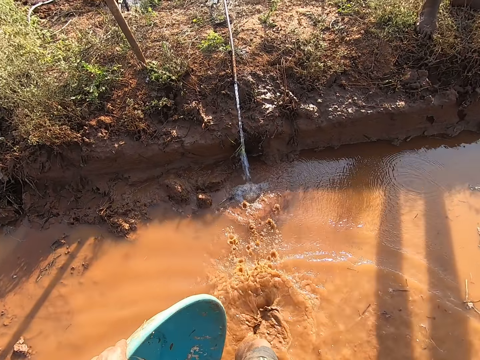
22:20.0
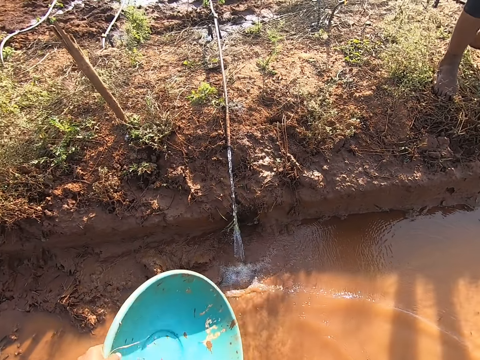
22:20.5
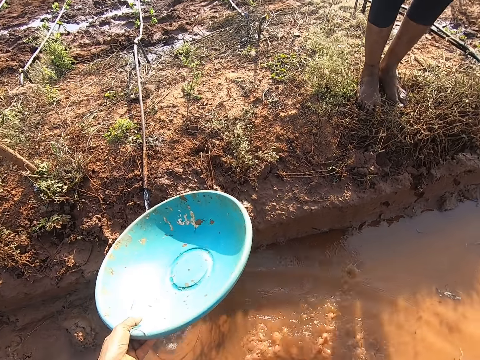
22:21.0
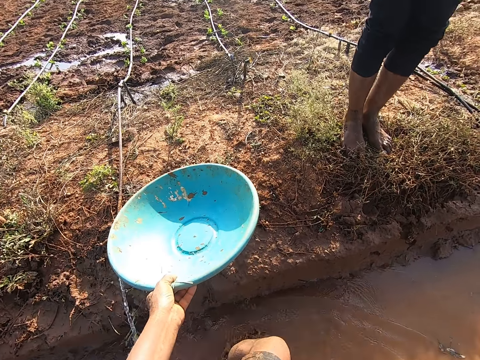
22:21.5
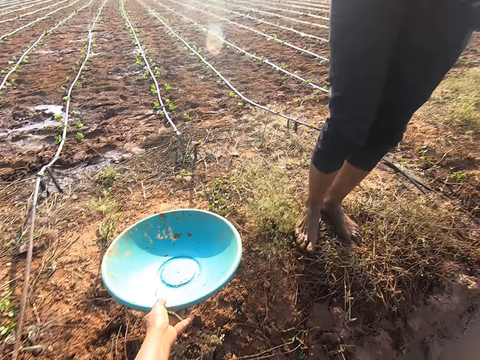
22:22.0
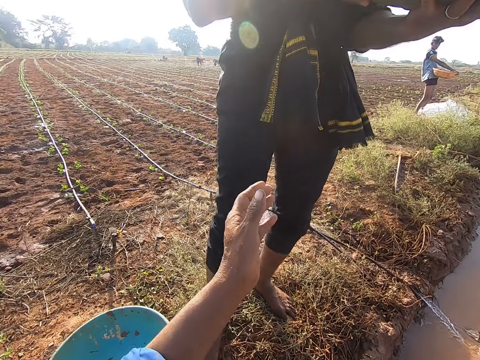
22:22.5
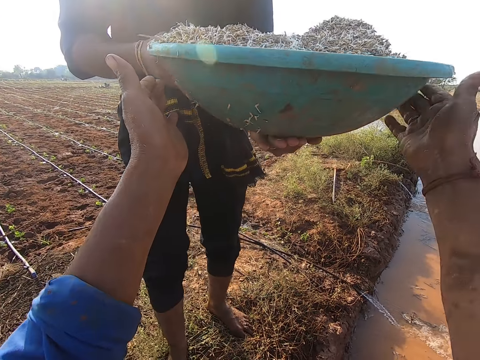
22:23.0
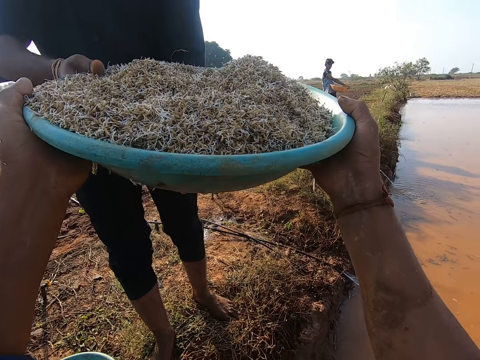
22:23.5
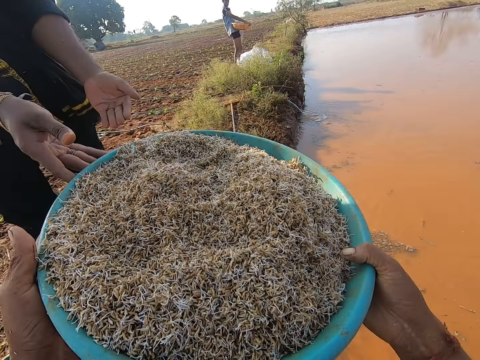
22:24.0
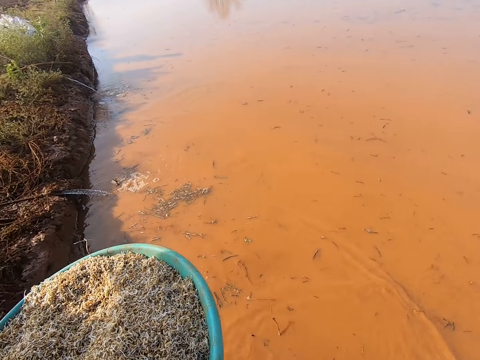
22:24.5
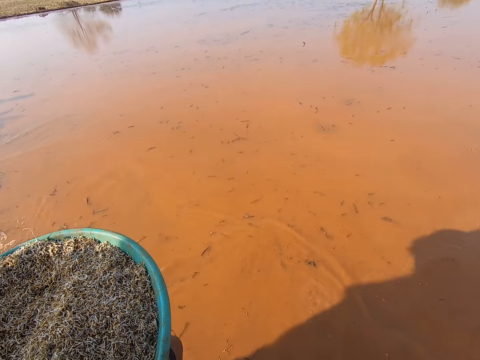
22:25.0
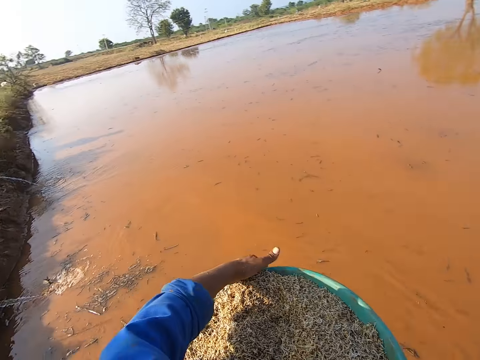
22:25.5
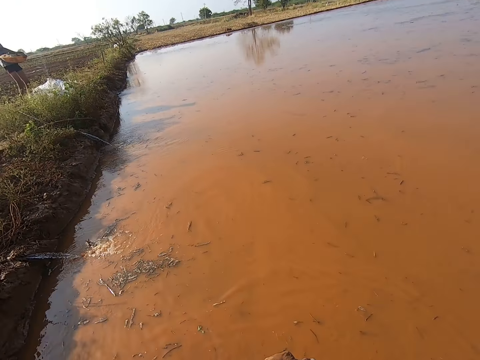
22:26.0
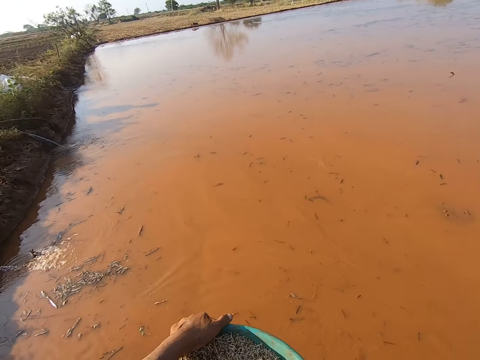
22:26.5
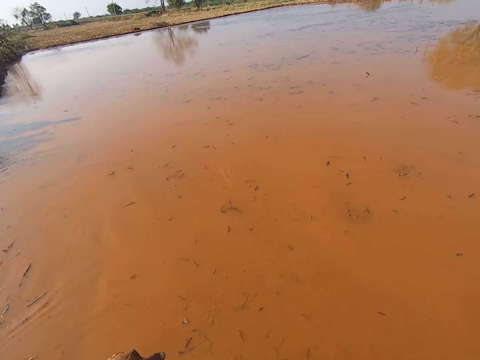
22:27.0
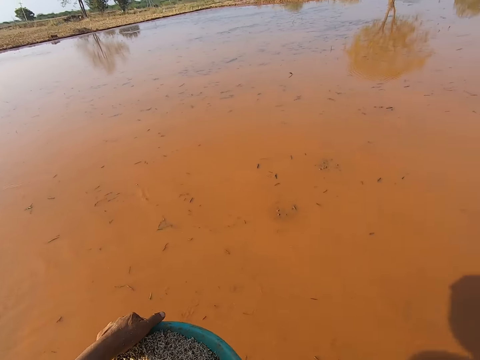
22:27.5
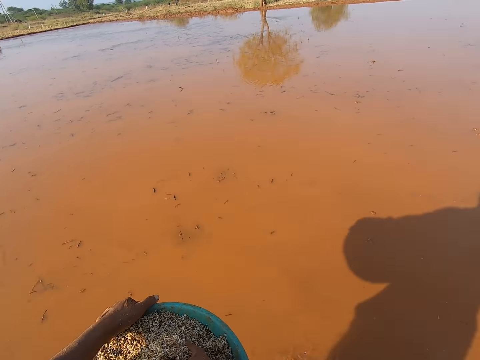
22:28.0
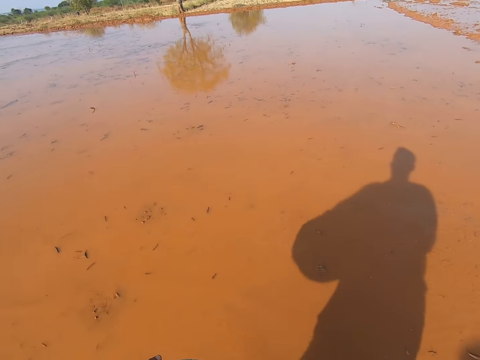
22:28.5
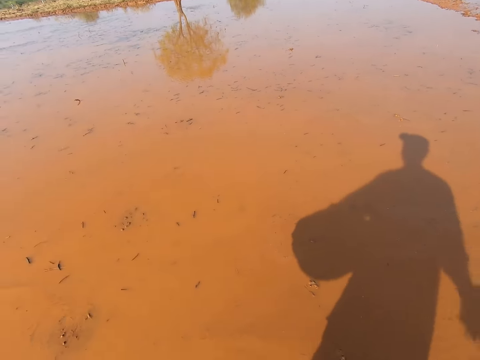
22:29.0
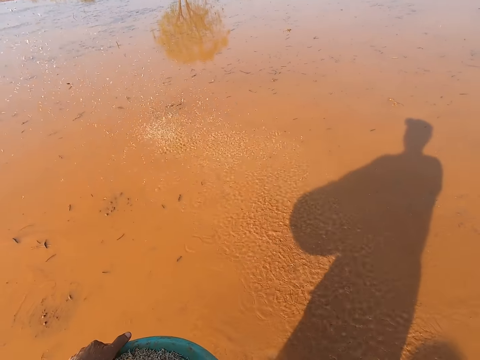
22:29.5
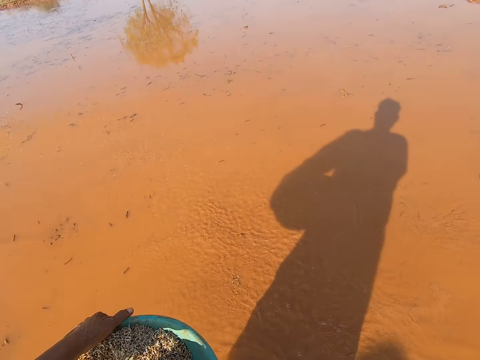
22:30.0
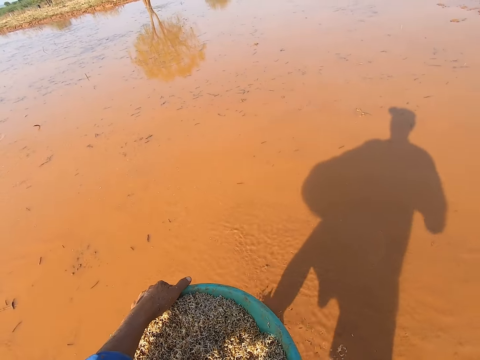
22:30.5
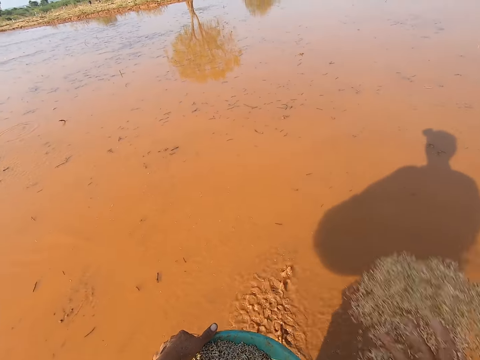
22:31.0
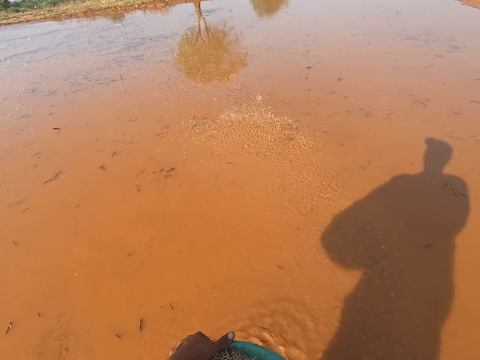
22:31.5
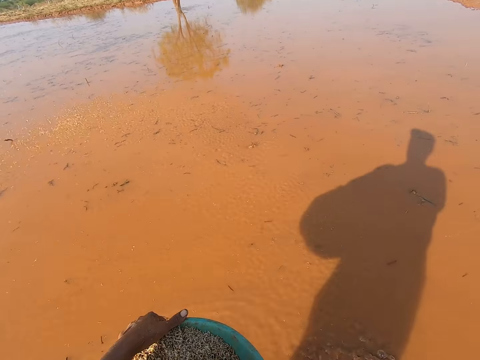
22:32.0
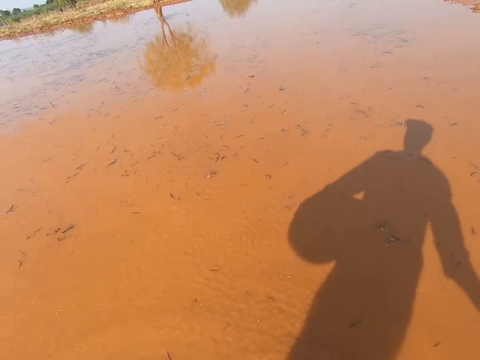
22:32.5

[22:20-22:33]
The camera wearer drops the plastic bowl on the ground with his left hand. He receives the plastic bowl of seeds from a man with both hands. A boy holds a plastic bowl with both hands. The camera wearer walks in the water. He talks. He sprinkles seeds on the stream with his right hand. He throws something over the water.

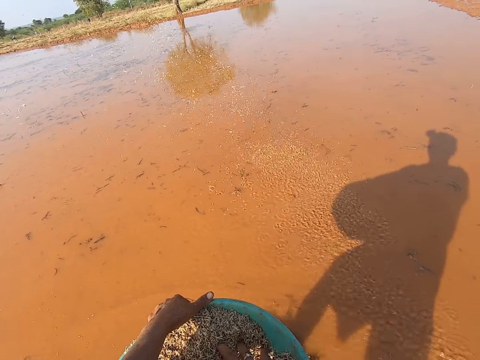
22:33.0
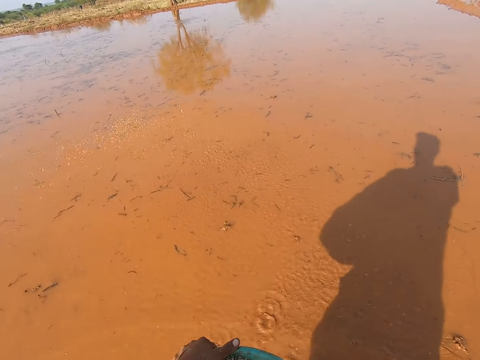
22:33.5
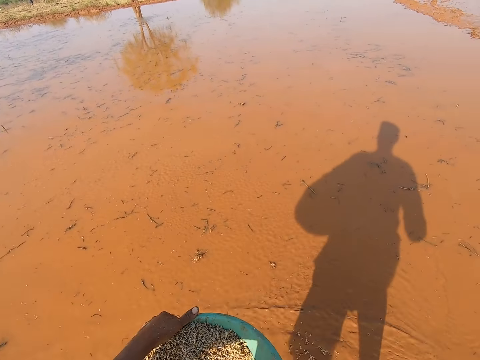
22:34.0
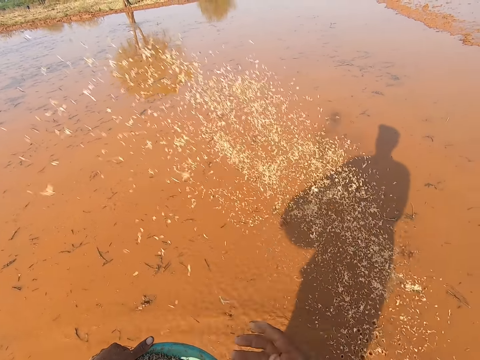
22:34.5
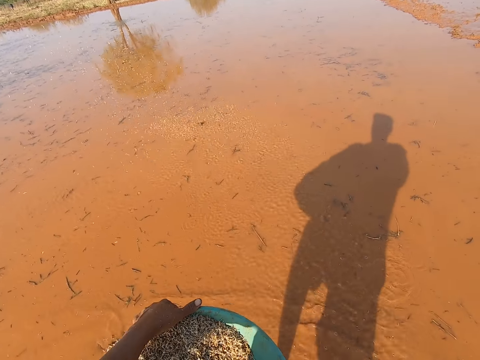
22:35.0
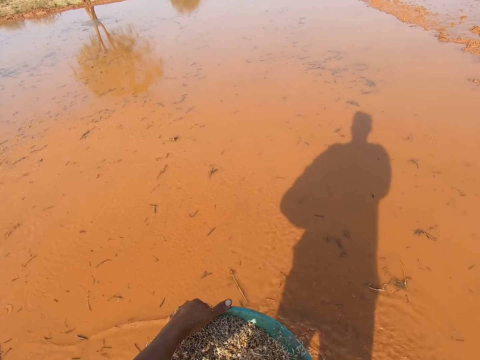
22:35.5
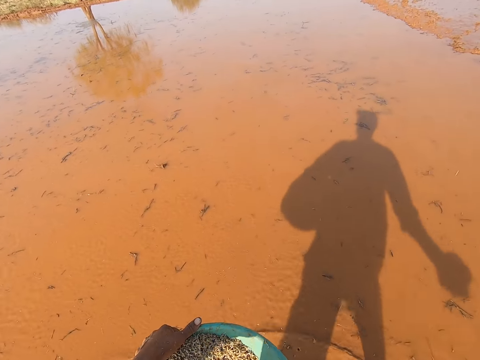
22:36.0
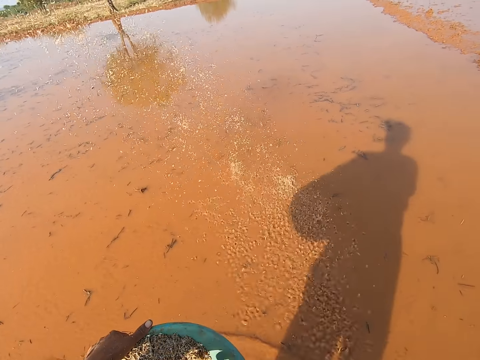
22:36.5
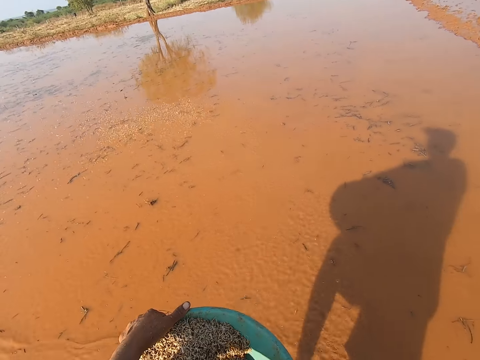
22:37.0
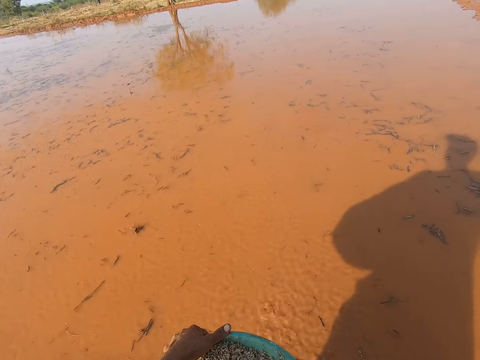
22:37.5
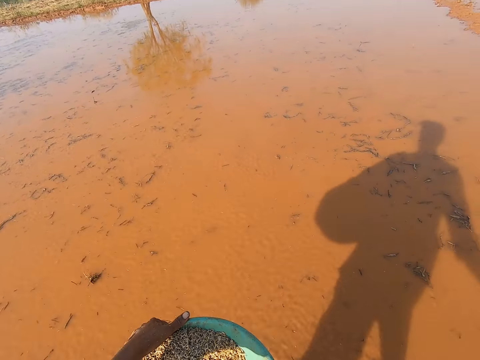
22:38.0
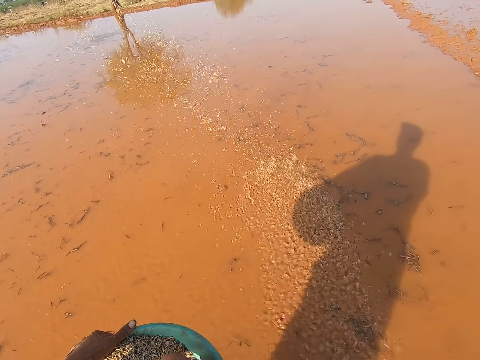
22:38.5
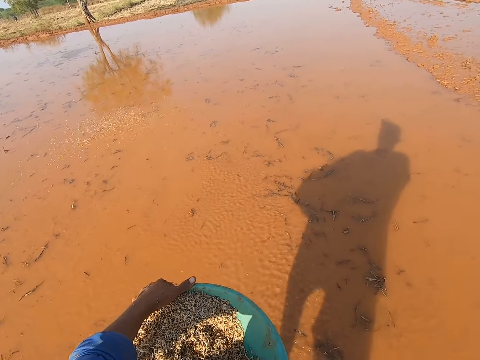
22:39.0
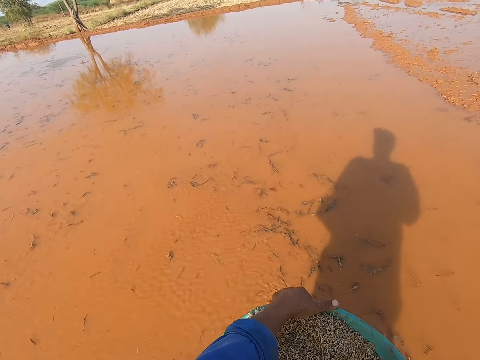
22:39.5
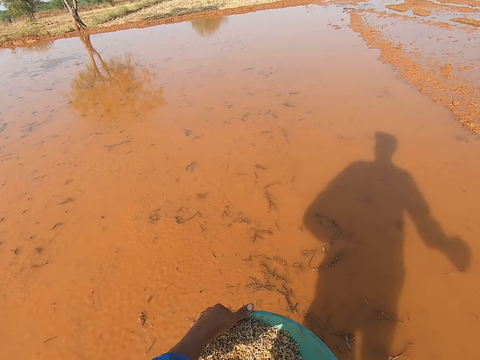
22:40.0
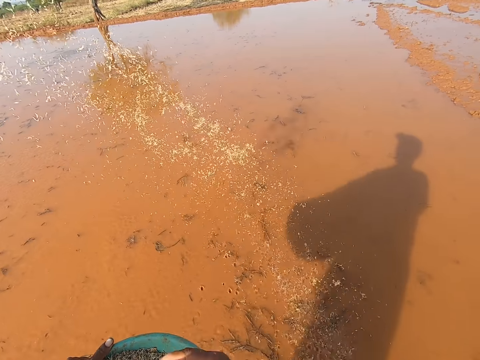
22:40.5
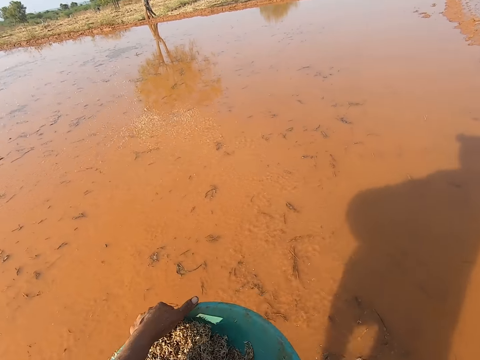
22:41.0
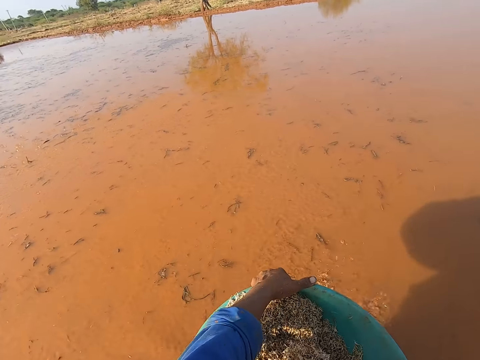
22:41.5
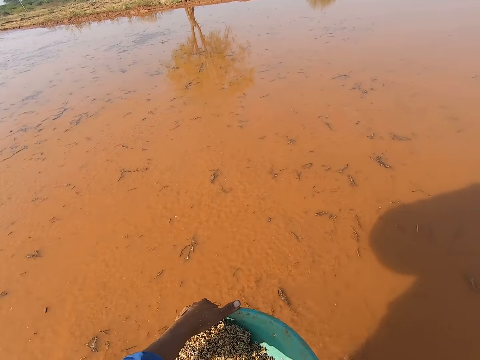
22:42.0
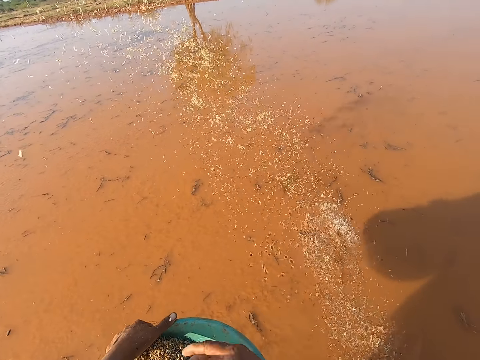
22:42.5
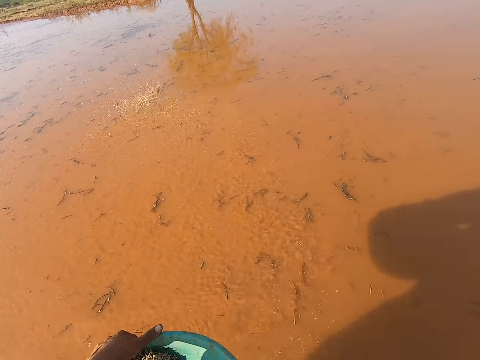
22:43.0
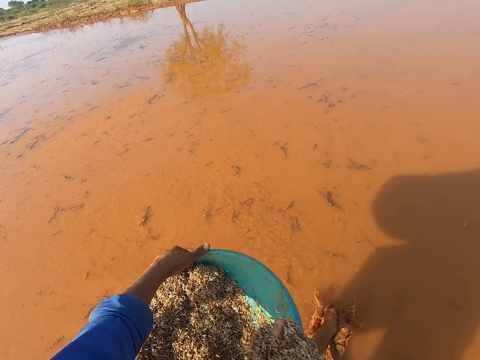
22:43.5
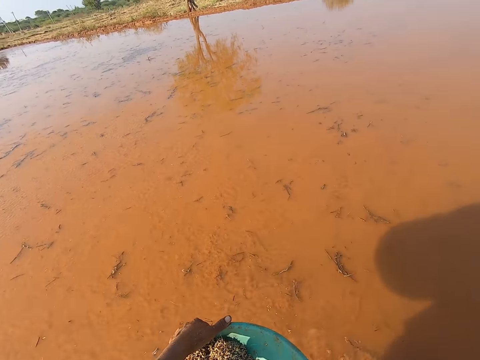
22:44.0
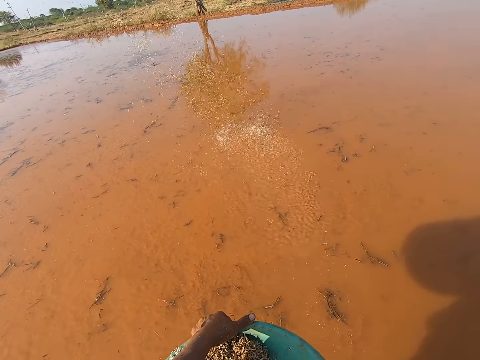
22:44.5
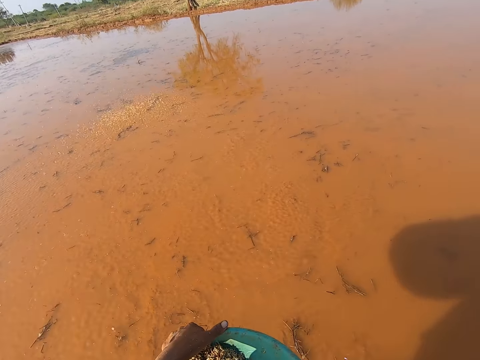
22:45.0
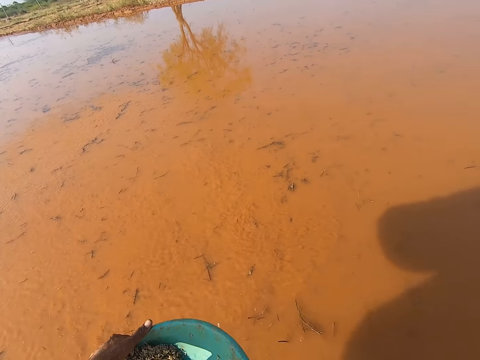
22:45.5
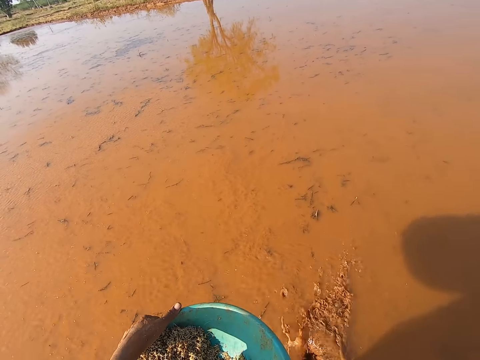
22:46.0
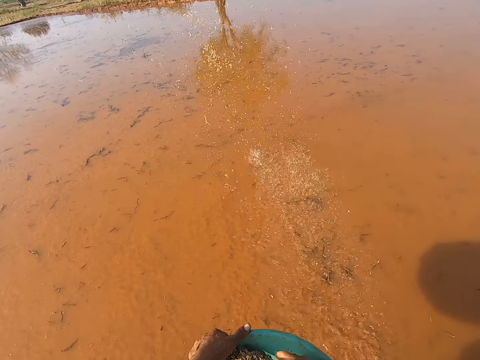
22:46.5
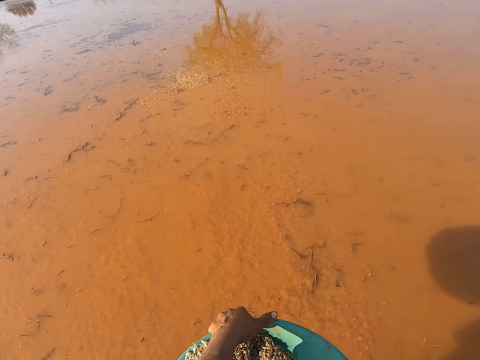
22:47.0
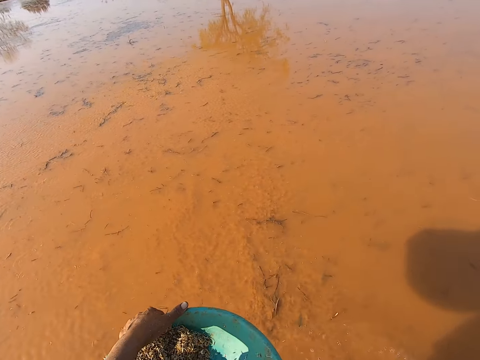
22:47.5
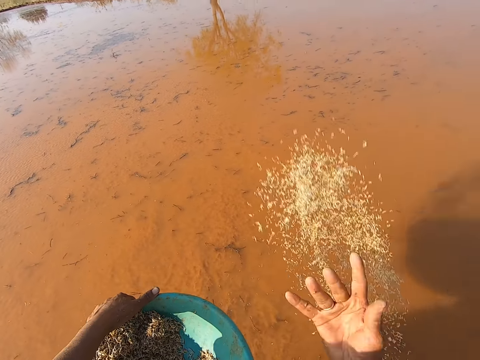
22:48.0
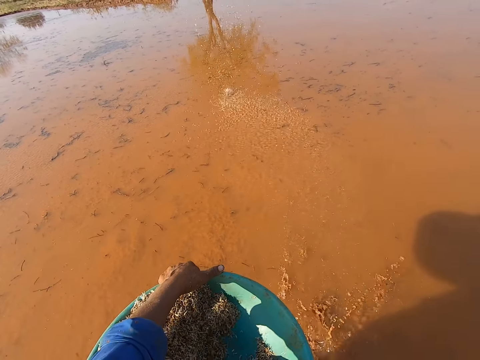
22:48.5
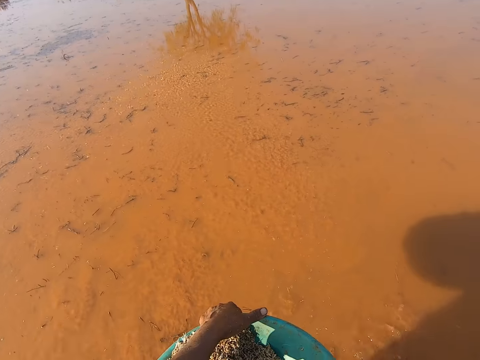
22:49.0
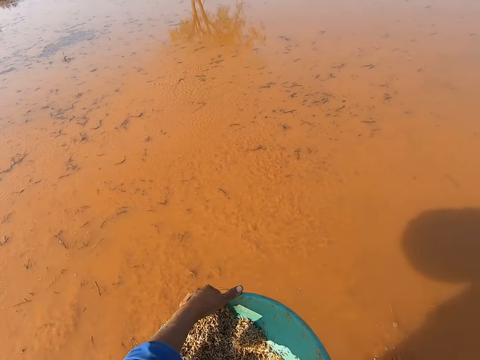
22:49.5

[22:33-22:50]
The camera wearer throws something over the water. They throw something over the water repeatedly.
